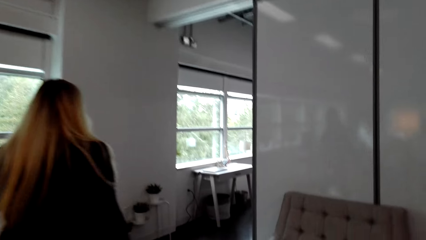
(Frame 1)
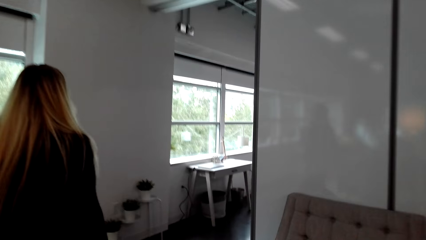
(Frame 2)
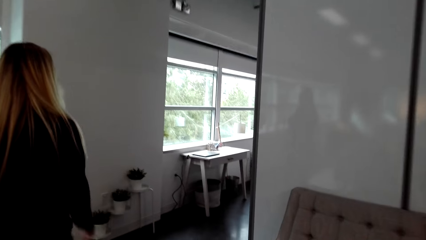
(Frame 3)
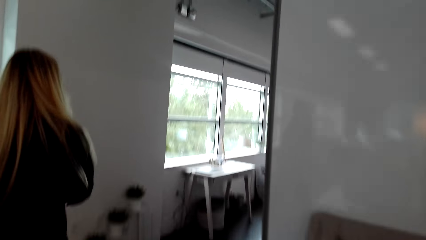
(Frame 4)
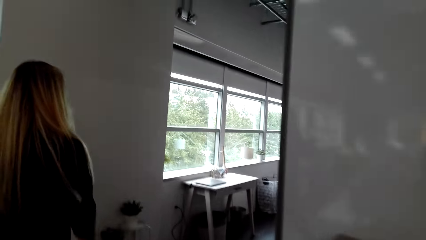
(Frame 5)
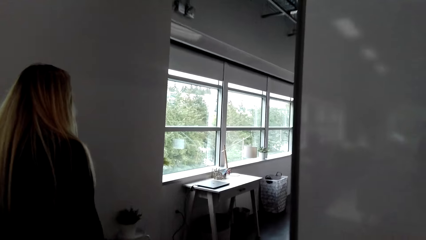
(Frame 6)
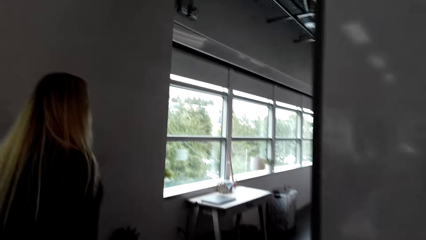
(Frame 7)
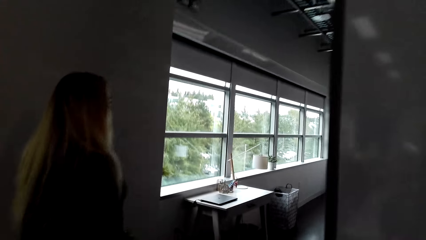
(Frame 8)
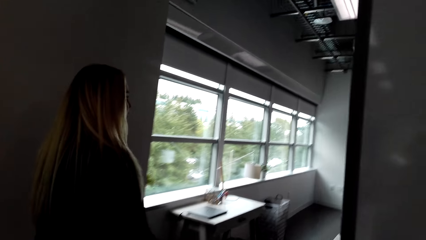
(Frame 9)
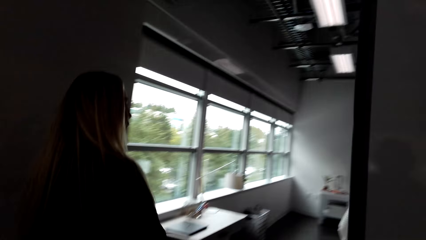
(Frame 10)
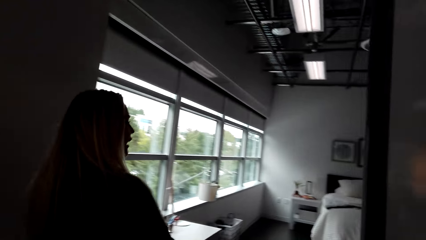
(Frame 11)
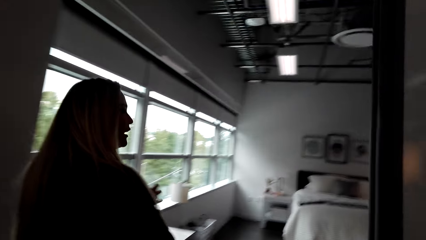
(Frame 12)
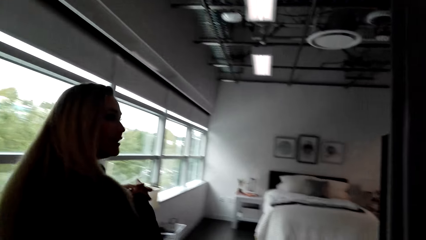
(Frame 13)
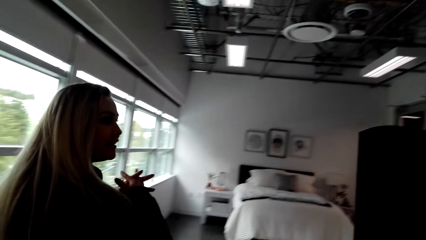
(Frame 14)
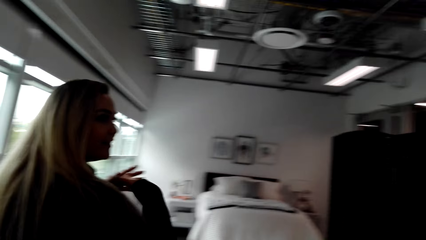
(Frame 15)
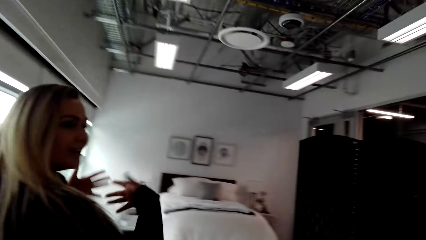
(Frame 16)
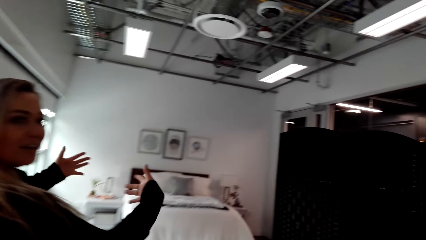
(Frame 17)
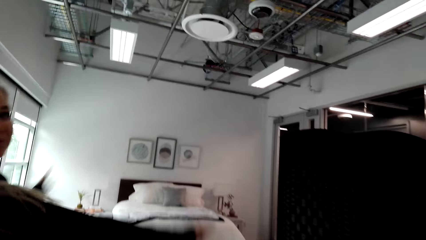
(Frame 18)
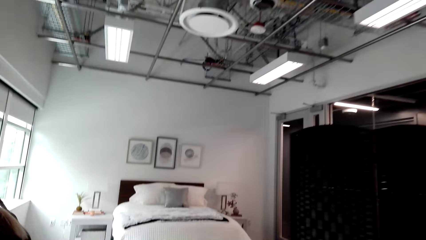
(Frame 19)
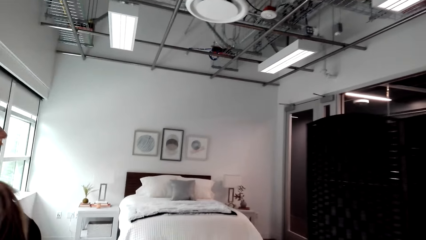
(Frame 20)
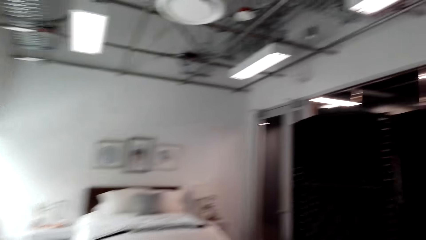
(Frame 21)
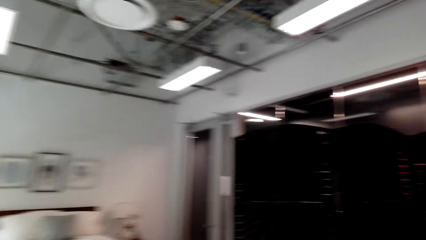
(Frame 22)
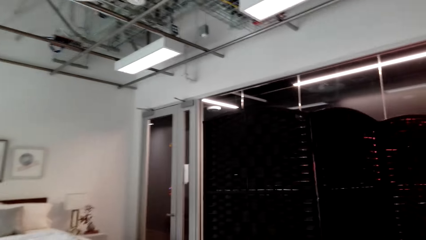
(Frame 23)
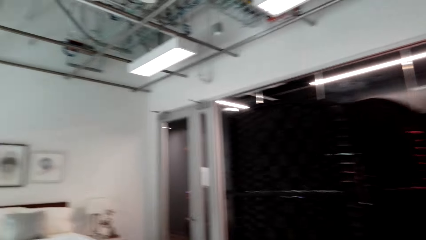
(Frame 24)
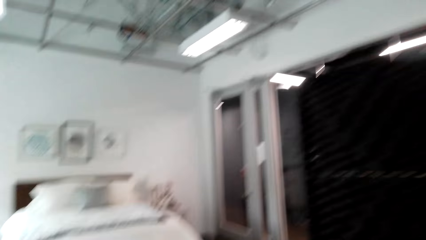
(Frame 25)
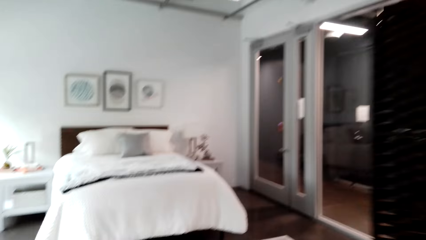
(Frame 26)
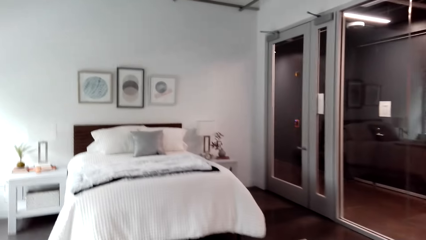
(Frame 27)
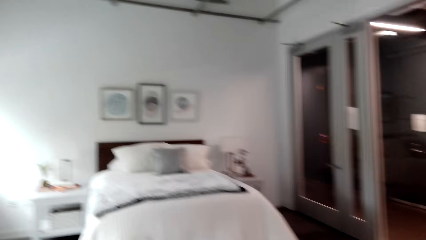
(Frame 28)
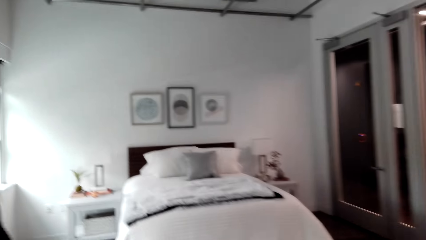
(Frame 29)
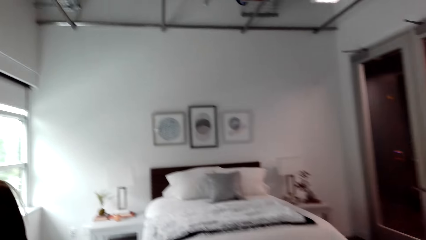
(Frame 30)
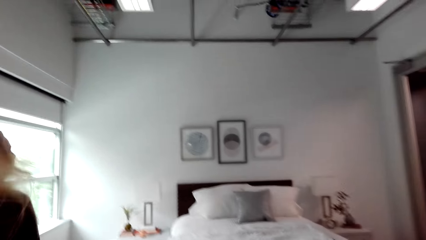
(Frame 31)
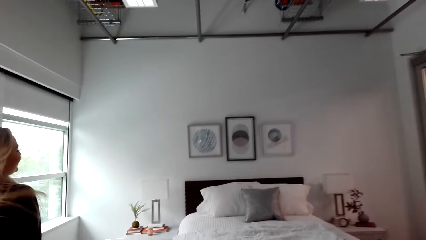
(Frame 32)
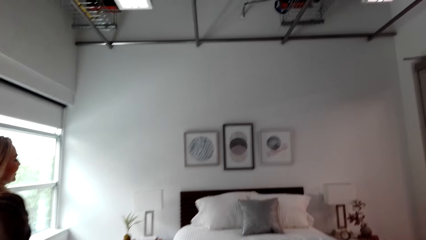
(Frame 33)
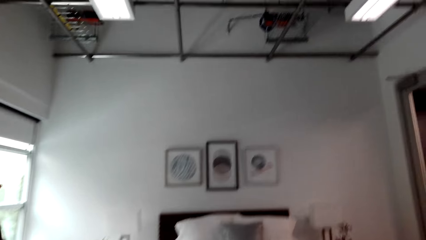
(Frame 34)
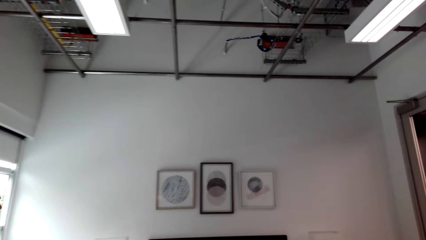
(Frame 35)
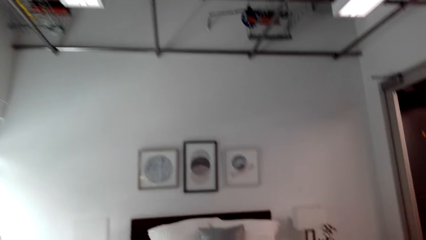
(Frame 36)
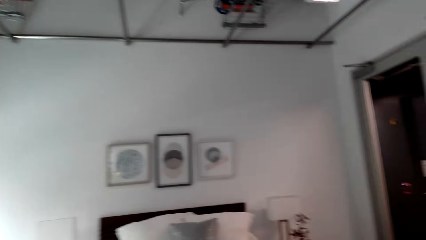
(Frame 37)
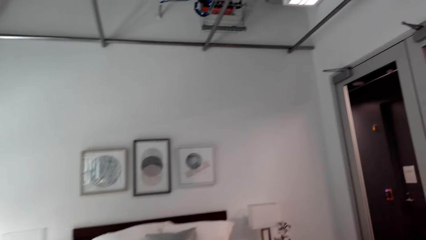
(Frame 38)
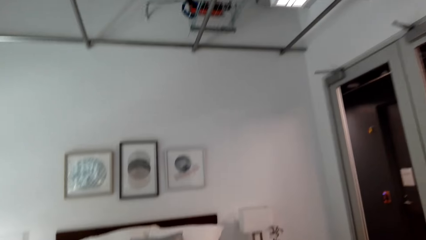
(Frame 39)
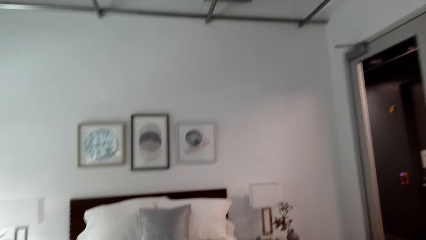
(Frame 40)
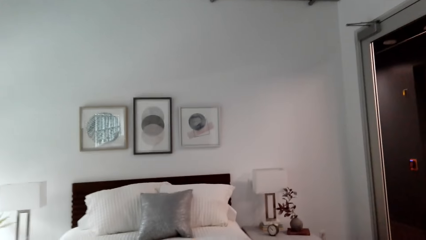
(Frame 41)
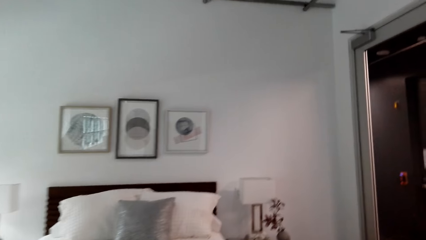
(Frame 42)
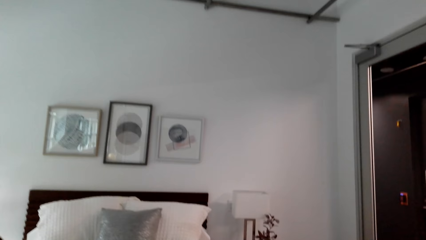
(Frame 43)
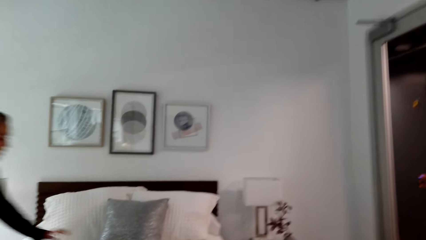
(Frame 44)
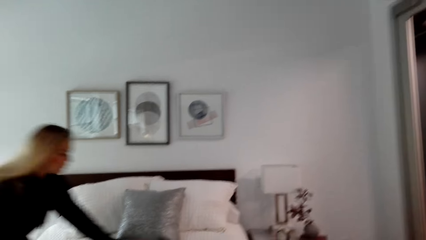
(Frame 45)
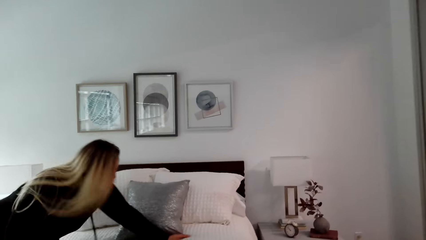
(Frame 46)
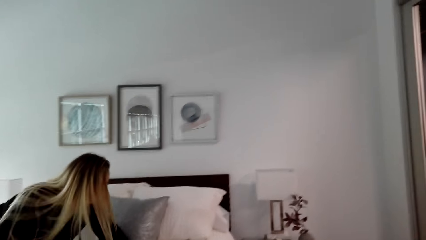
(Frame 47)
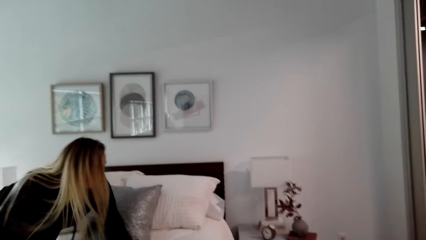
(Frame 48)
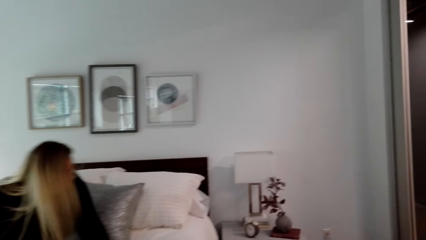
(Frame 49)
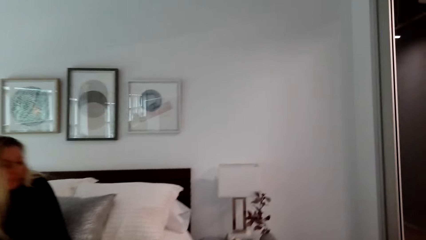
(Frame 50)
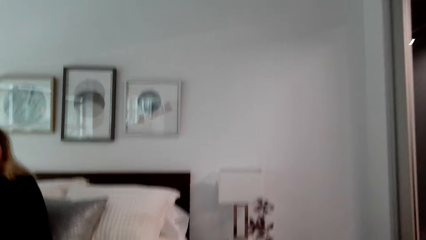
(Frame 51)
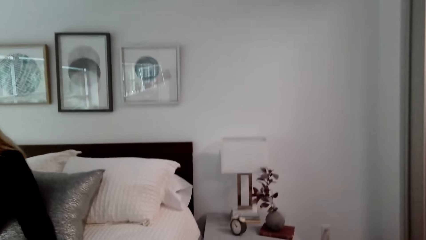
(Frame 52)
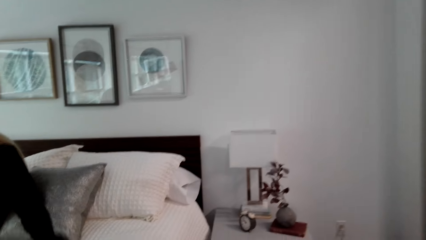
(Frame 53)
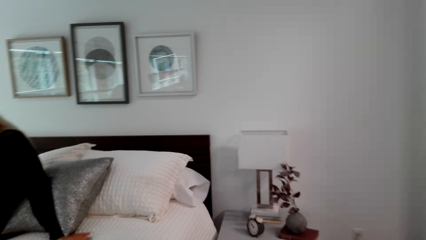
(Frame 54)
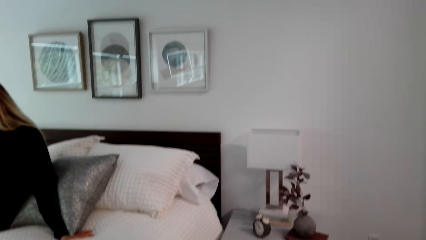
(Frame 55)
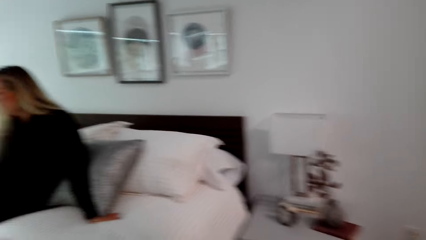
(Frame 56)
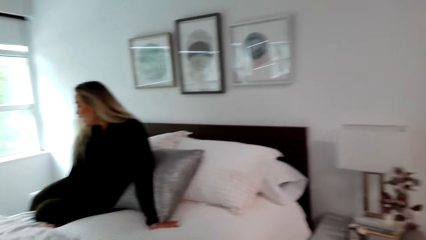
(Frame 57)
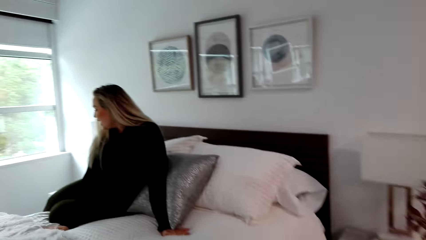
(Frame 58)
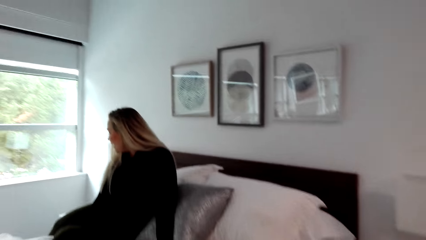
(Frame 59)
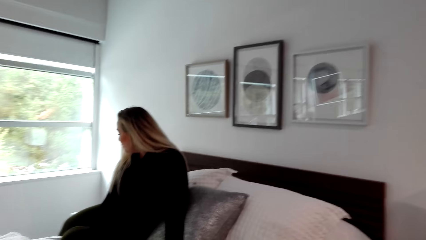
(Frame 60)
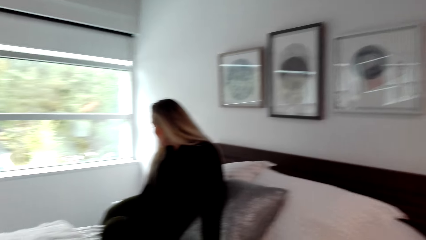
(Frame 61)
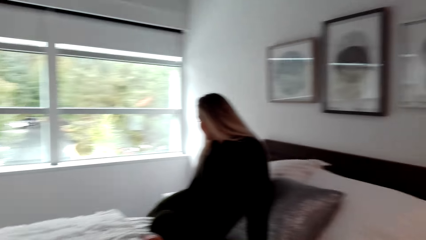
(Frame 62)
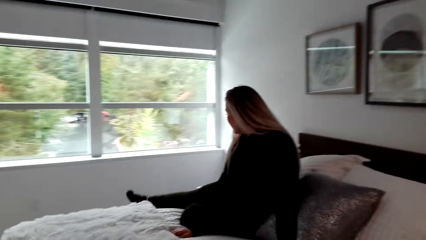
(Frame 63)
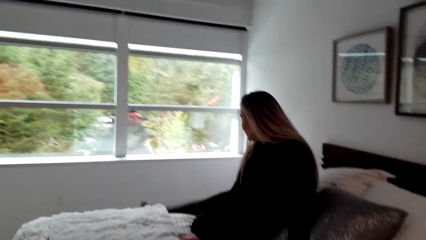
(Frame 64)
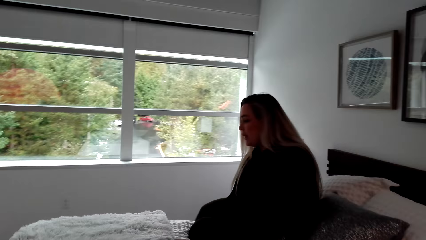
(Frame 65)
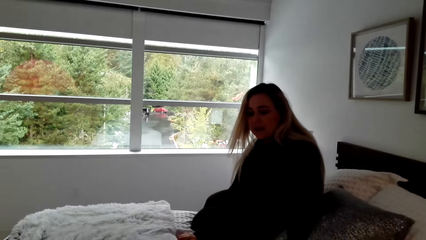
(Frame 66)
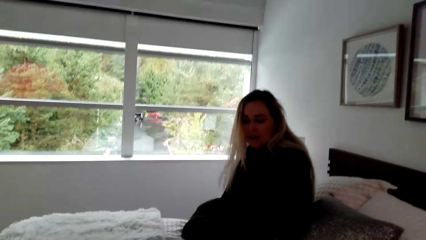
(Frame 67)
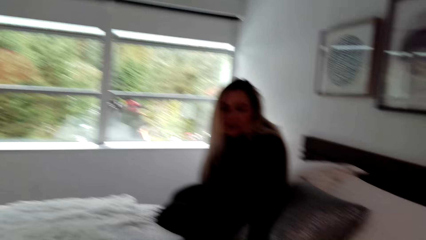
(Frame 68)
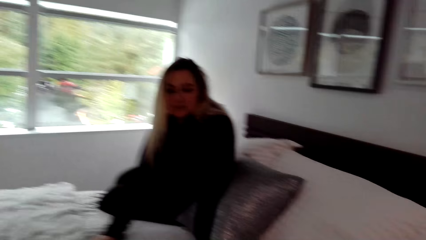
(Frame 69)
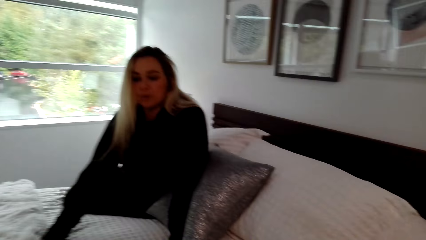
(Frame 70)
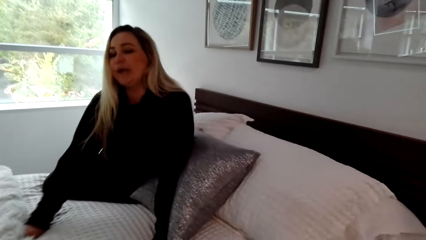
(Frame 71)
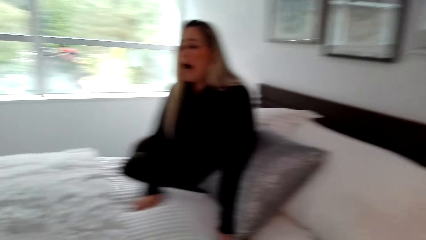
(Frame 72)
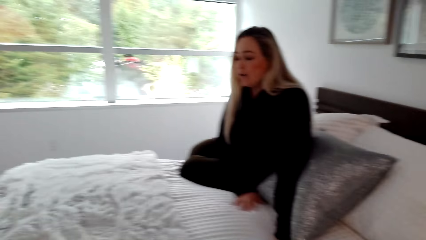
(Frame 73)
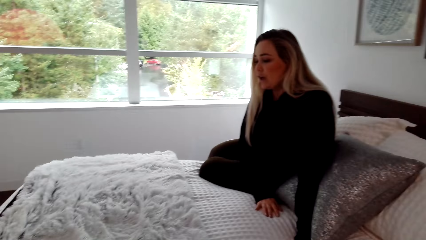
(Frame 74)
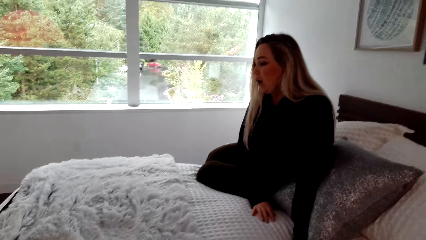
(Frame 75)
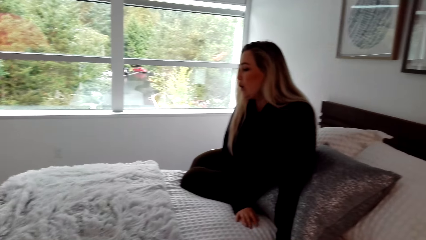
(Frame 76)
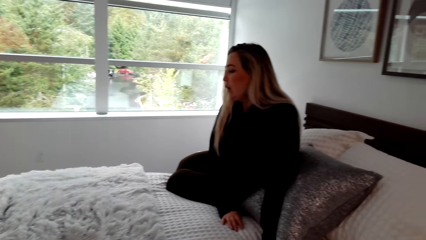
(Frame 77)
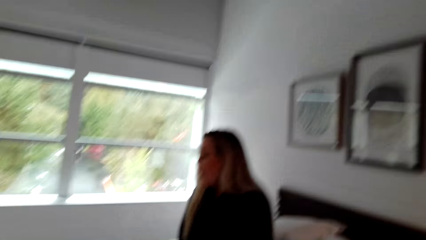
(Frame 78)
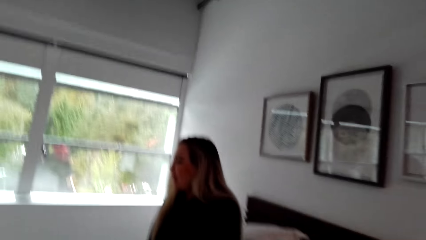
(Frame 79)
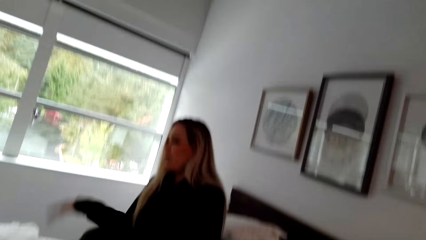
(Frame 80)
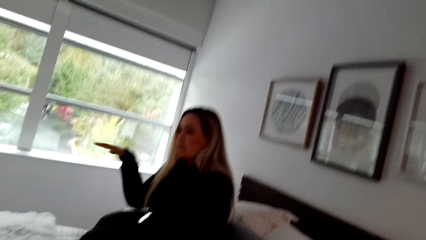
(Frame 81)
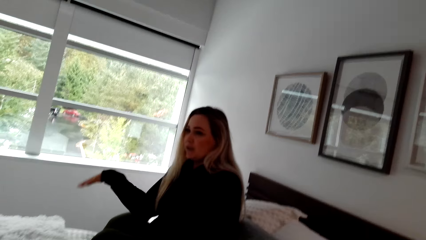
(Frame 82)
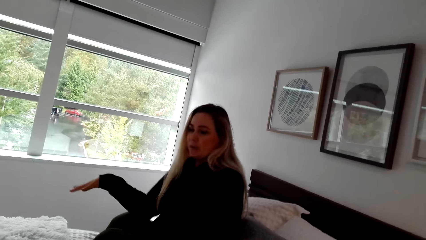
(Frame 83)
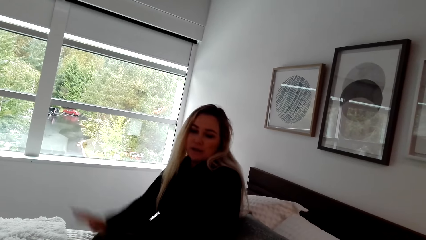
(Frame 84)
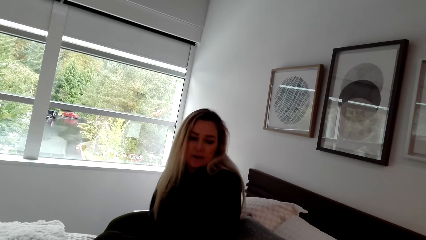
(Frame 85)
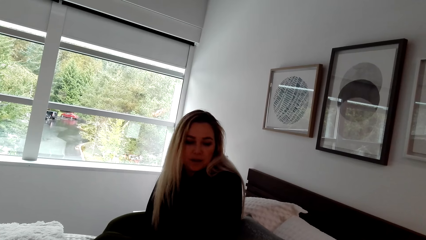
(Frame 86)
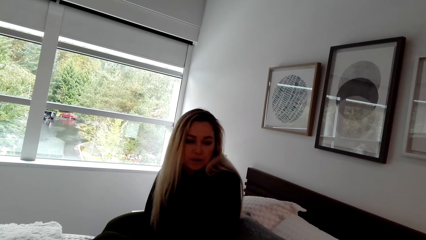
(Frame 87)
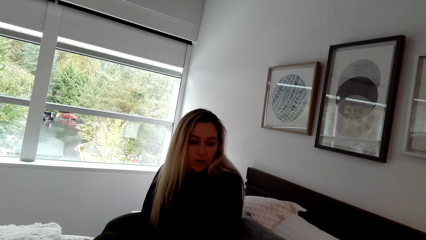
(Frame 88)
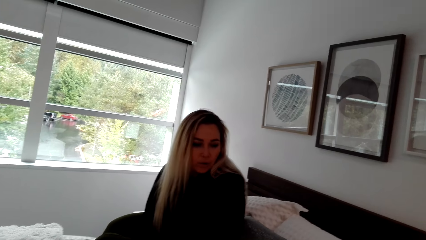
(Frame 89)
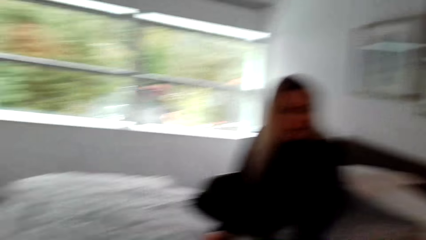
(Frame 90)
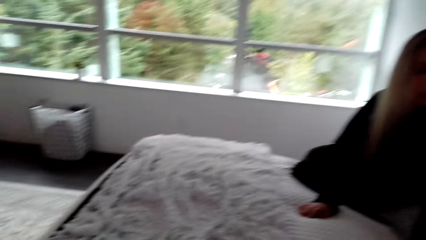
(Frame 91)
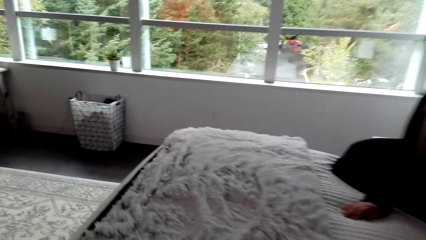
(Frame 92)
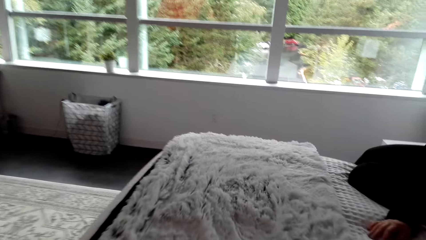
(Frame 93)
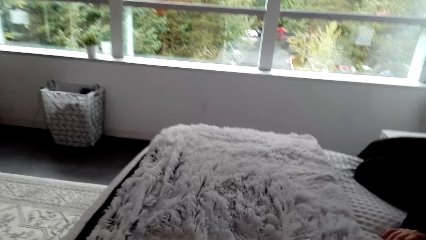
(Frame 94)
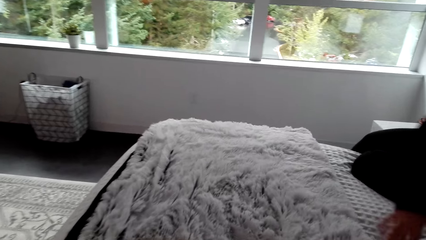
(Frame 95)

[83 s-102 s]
A woman shows the camera wearer the bedroom. The woman sits on the bed.
